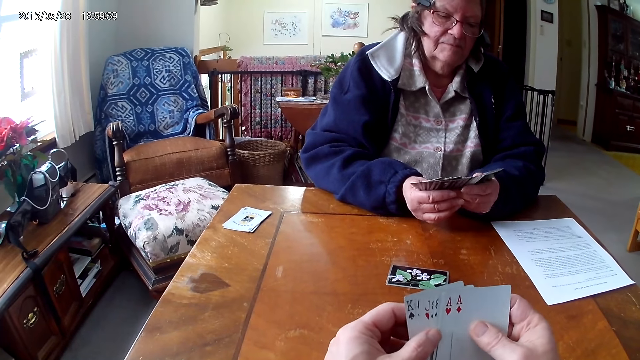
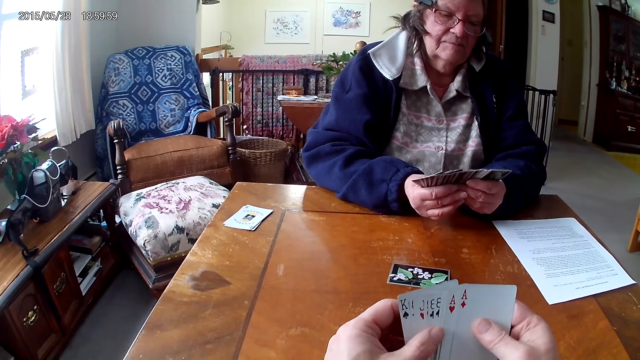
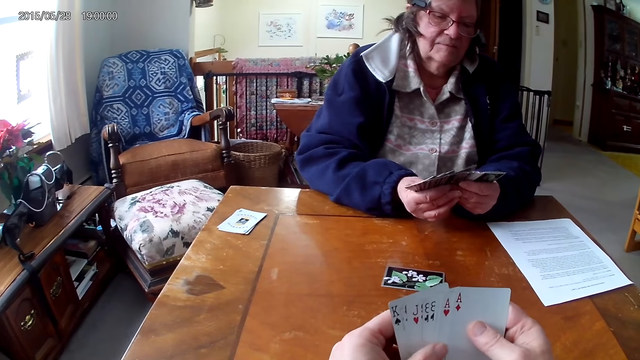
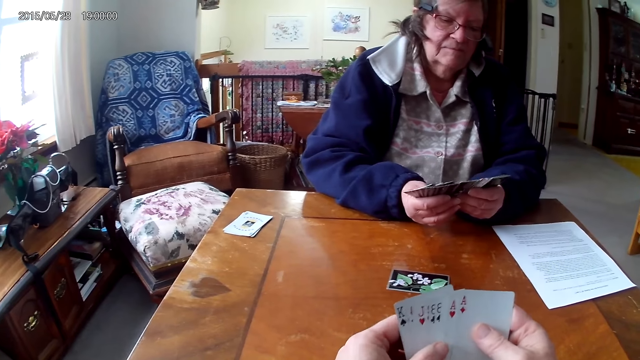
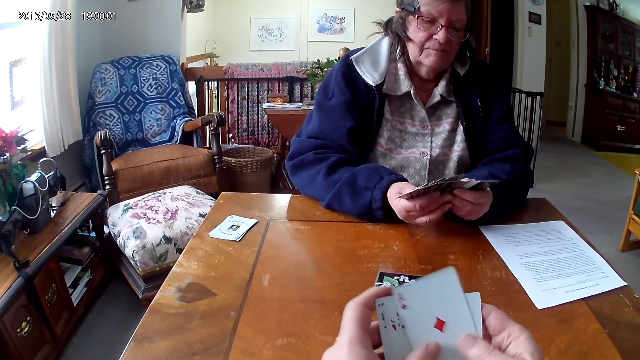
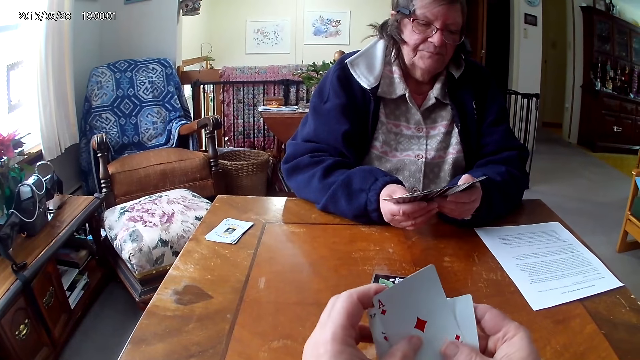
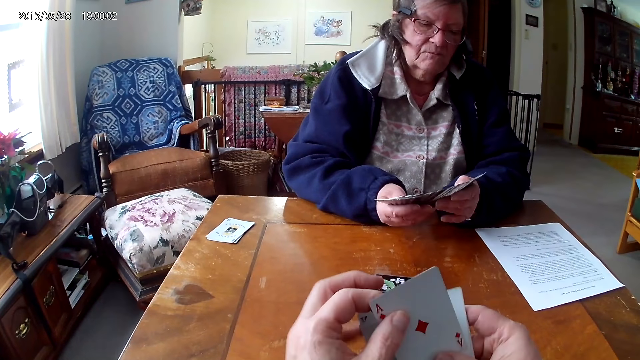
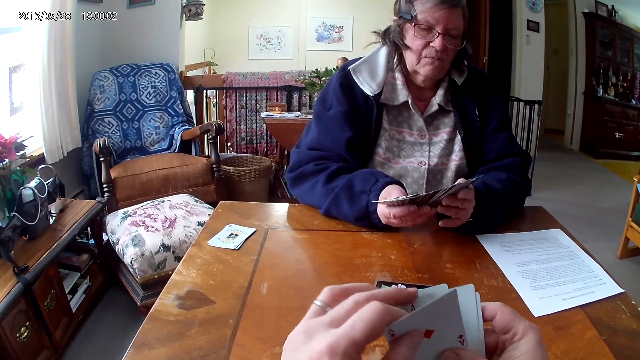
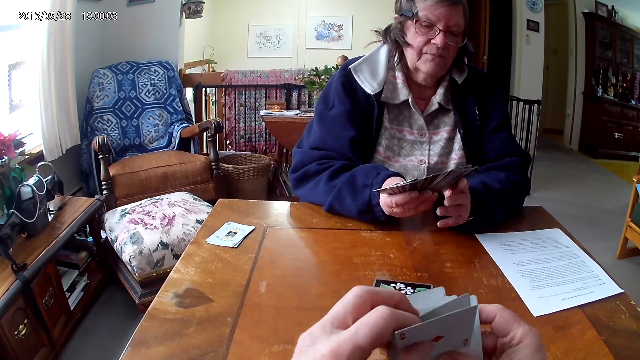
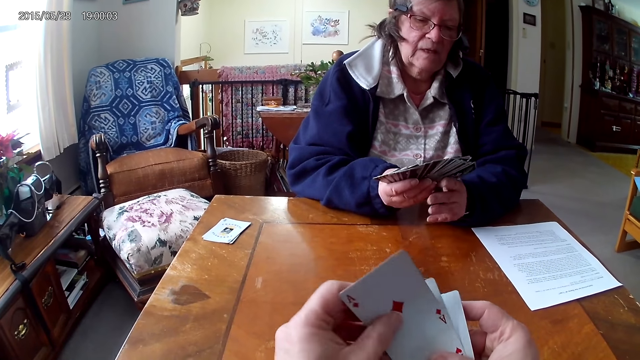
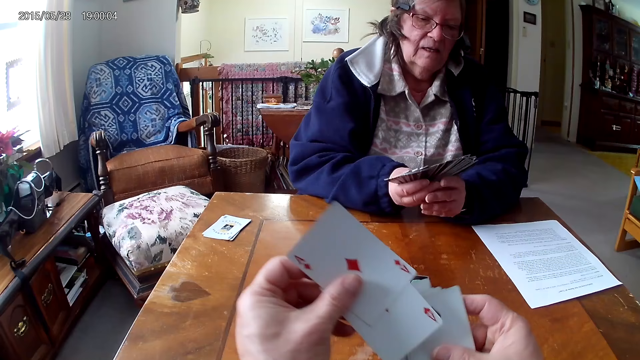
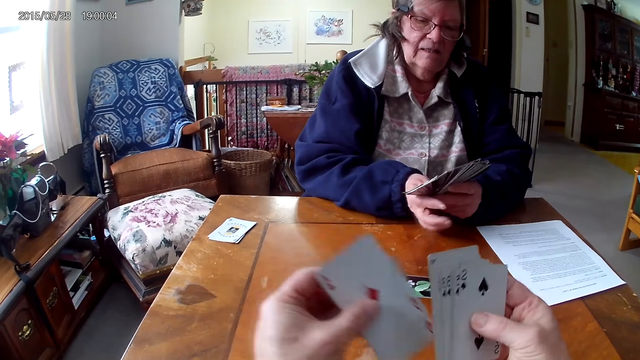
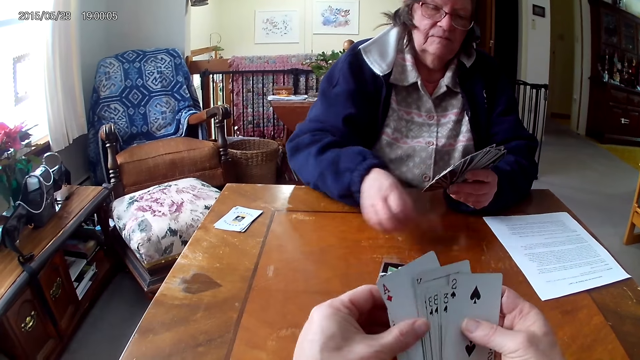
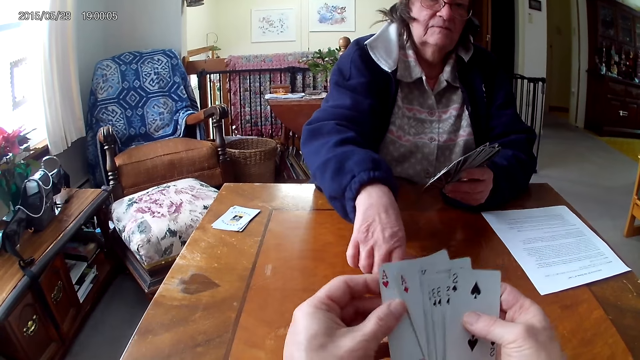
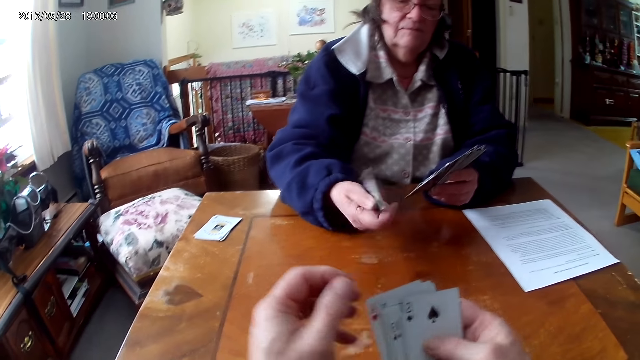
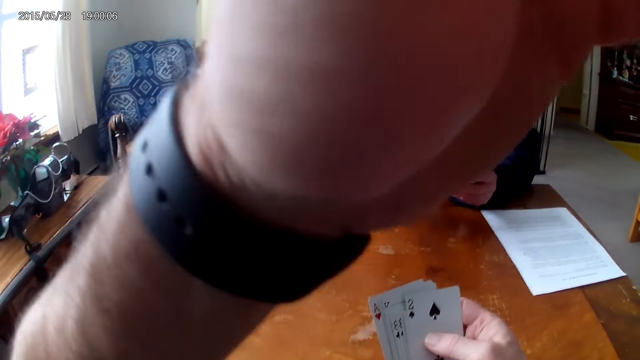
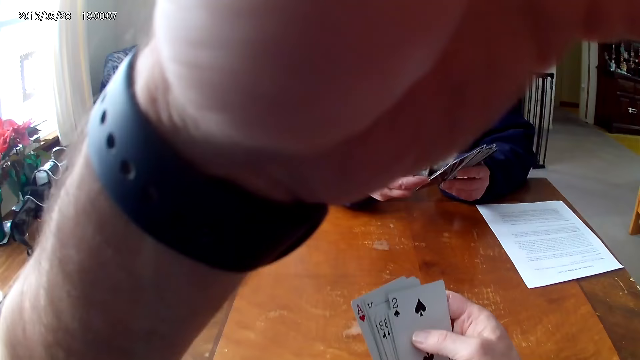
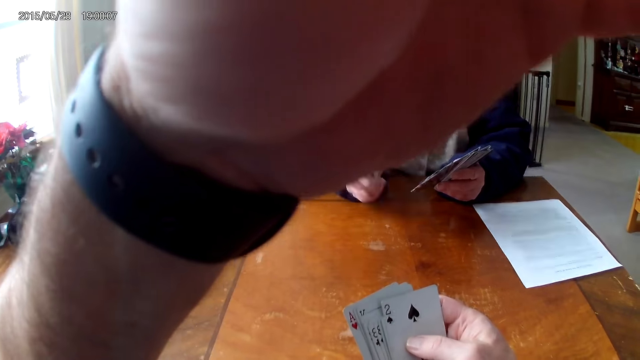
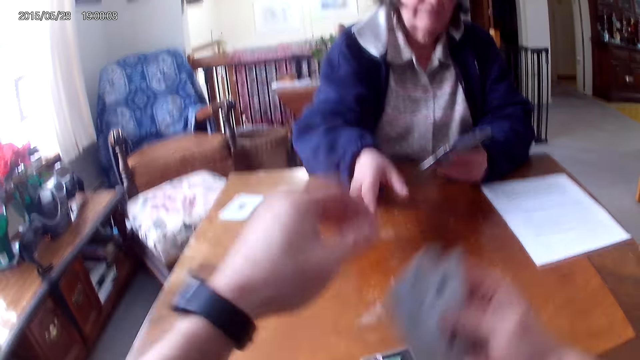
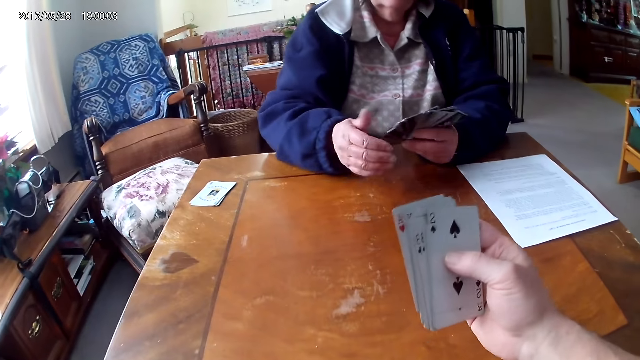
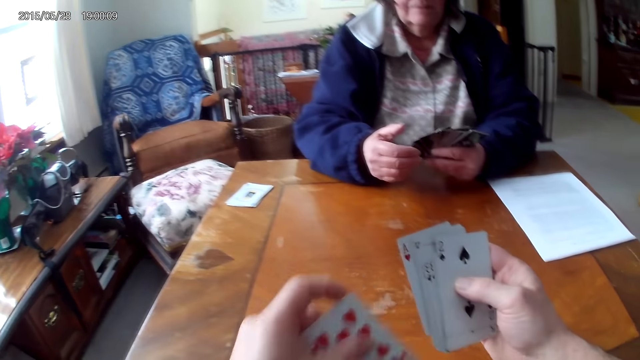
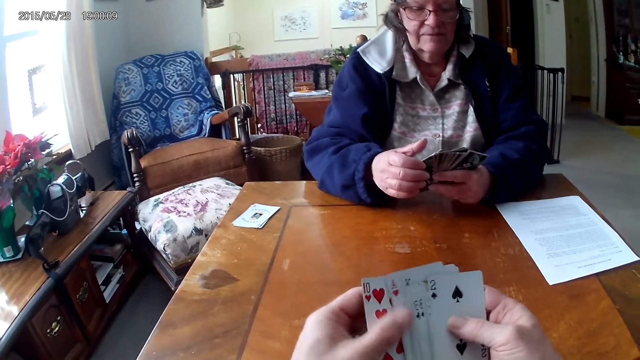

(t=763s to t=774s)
A person picks up a card on the table. The camera wearer touches his head with his hand. He touches the camera.

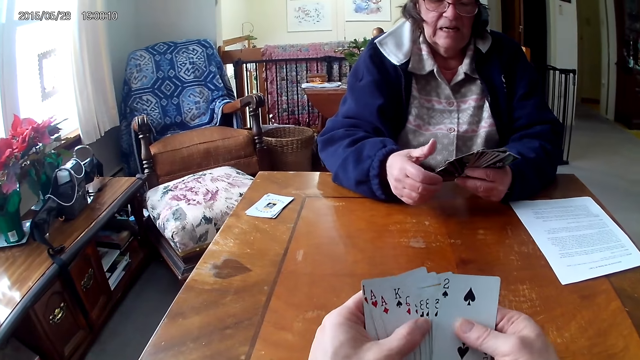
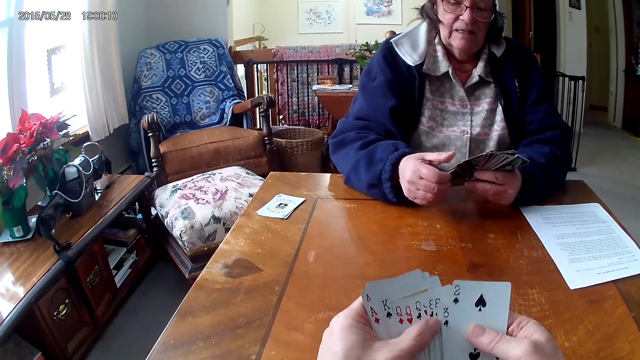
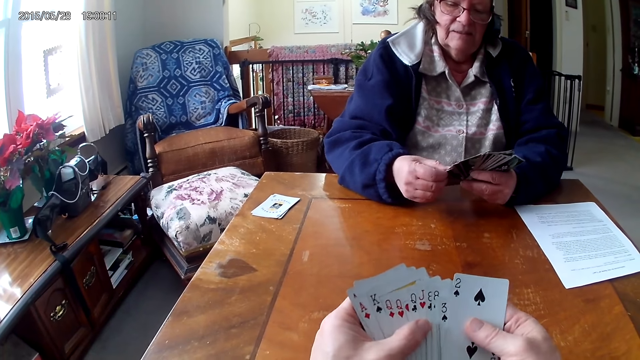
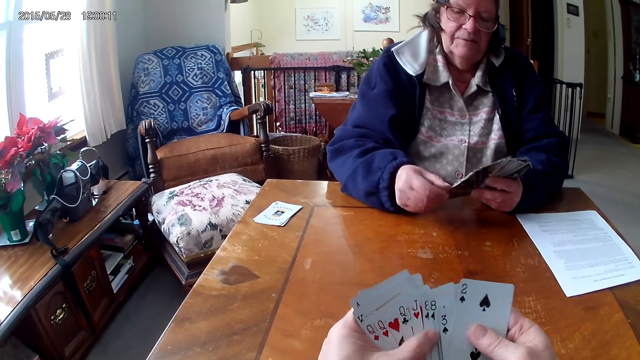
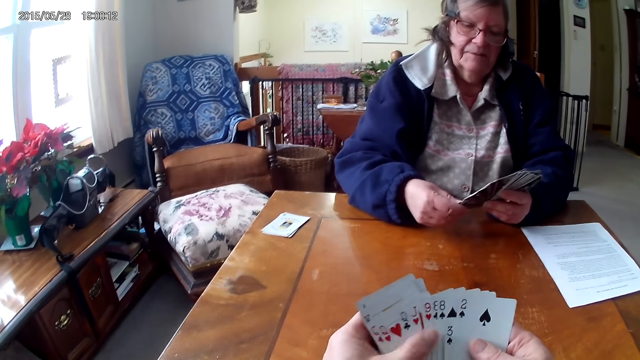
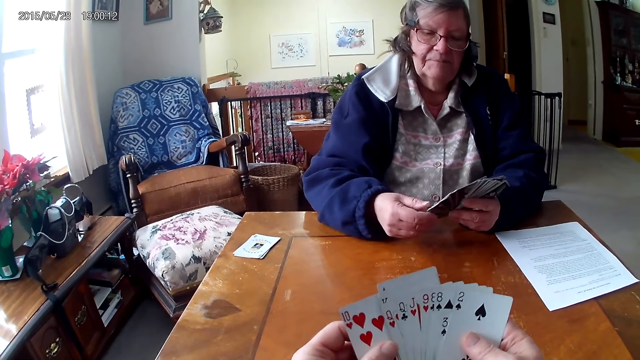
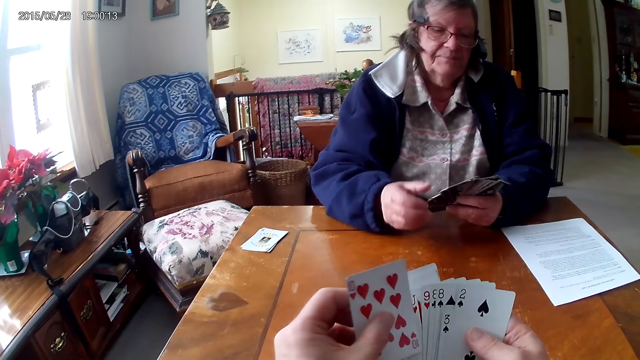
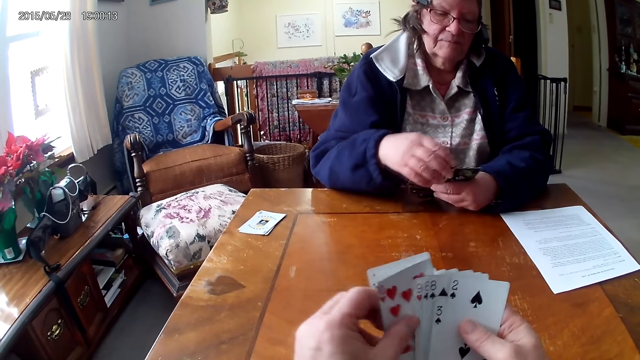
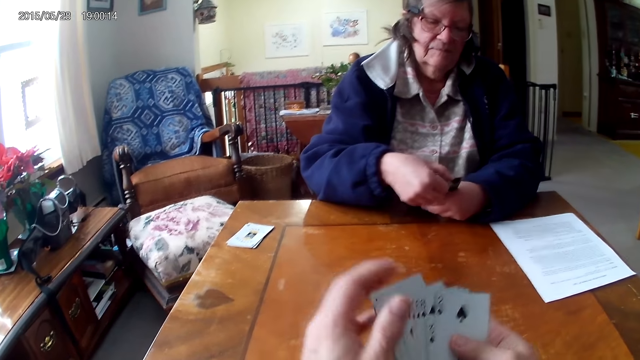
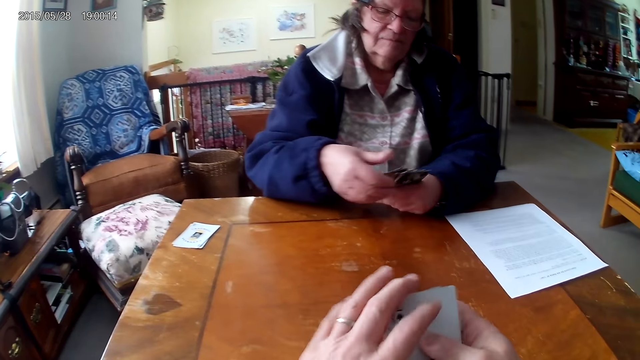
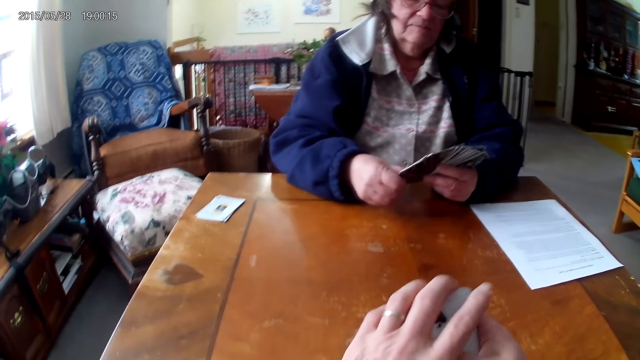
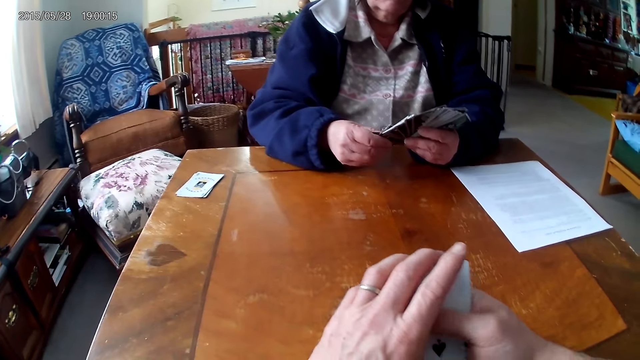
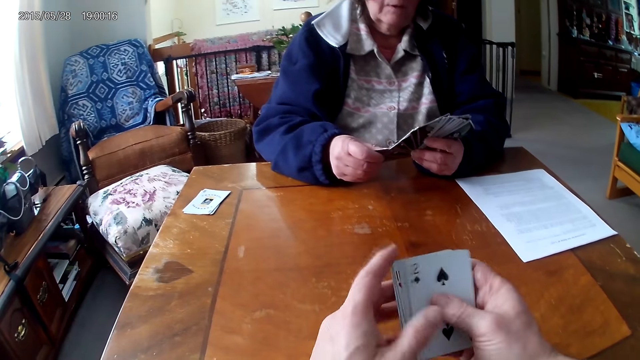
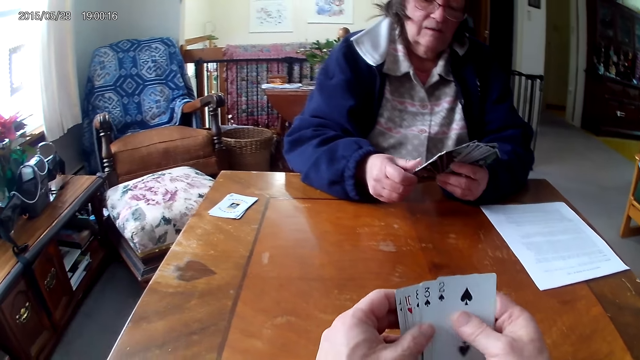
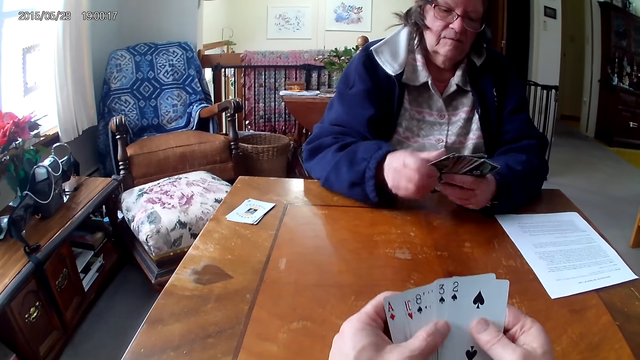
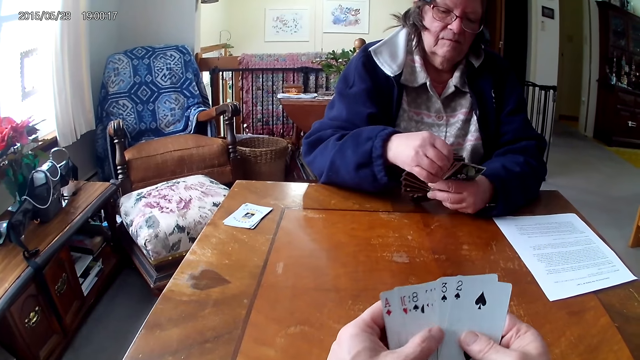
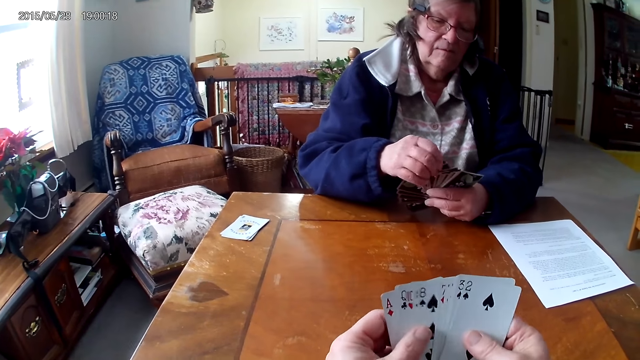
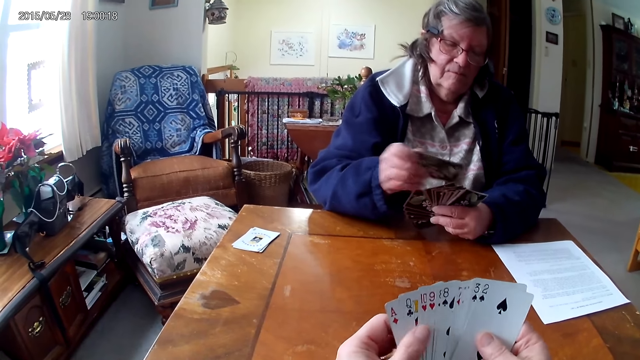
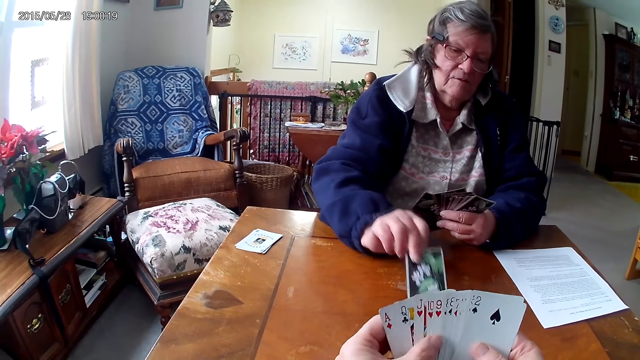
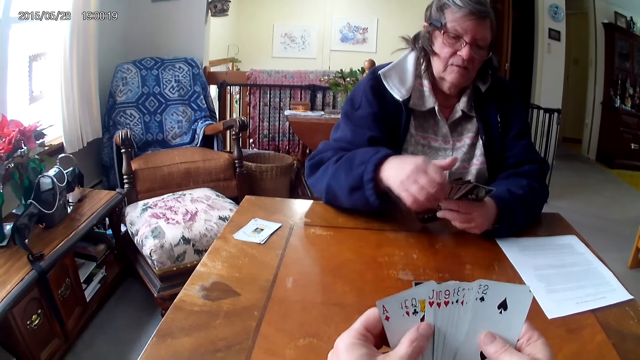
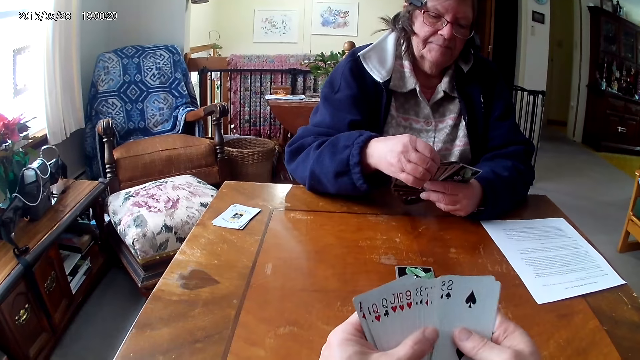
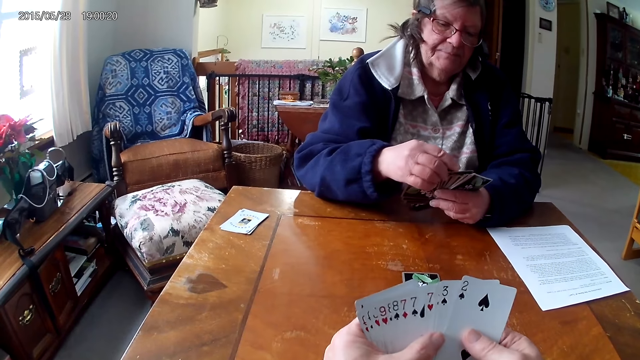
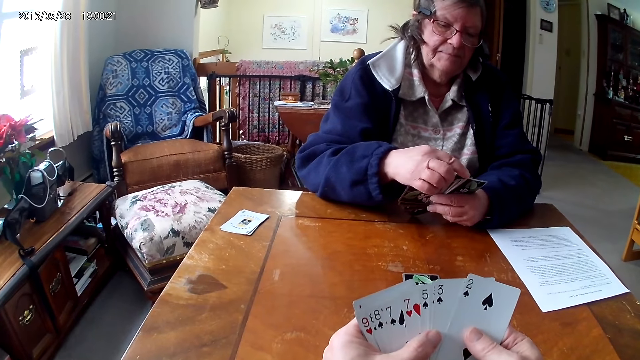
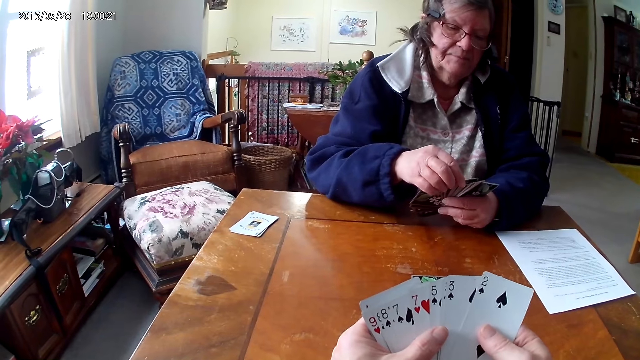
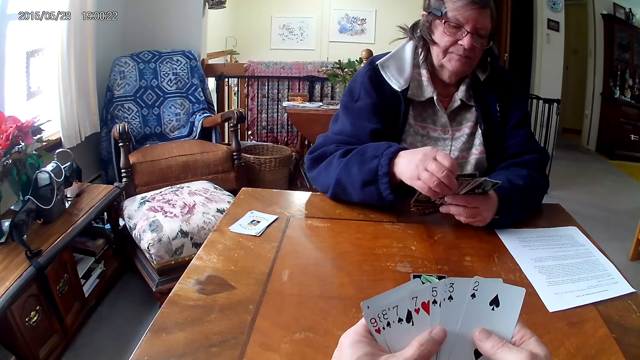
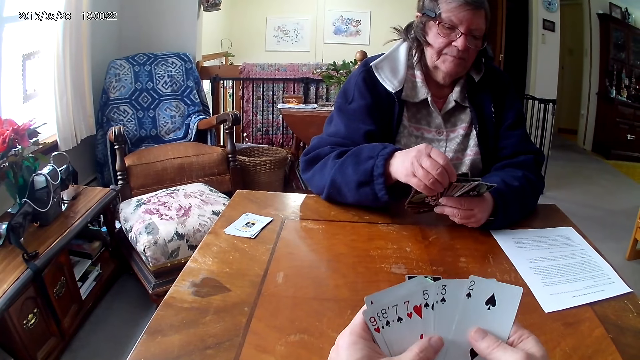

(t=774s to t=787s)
The camera wearer arranges cards. A person puts a card on the table.
